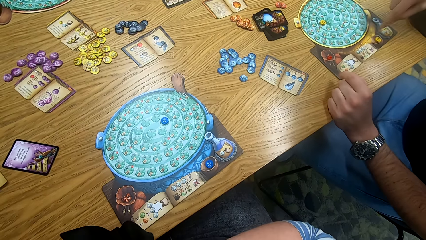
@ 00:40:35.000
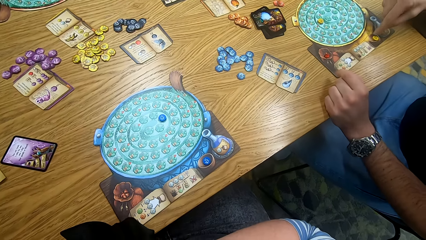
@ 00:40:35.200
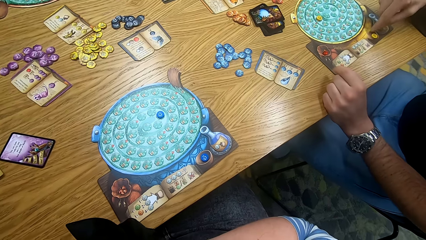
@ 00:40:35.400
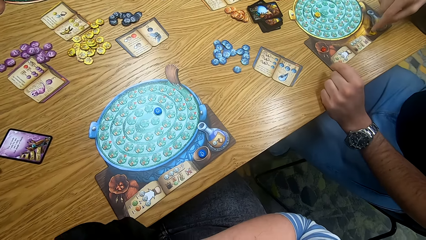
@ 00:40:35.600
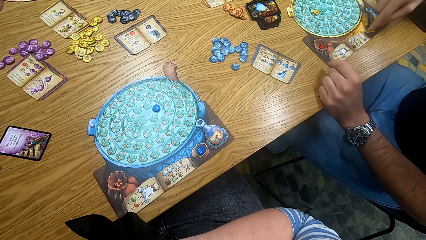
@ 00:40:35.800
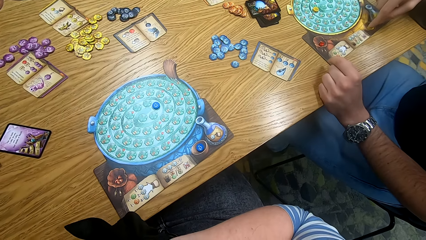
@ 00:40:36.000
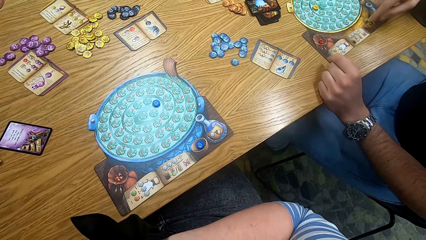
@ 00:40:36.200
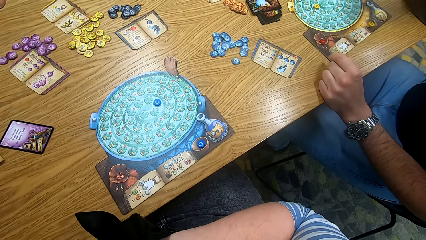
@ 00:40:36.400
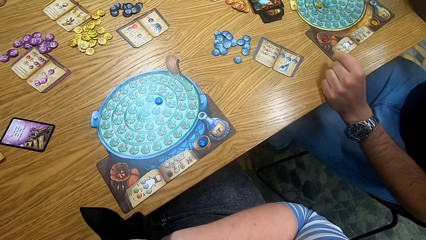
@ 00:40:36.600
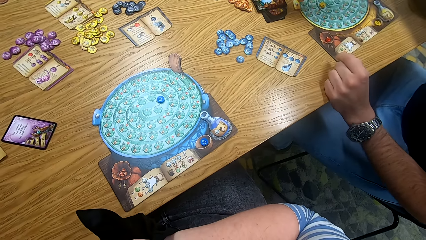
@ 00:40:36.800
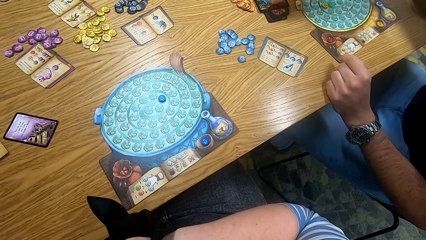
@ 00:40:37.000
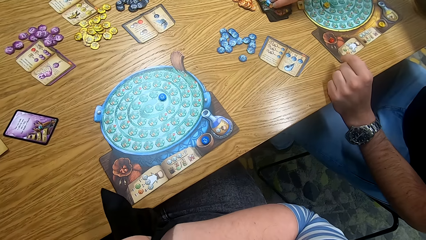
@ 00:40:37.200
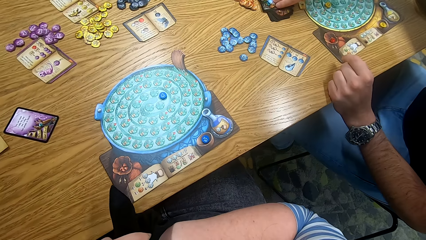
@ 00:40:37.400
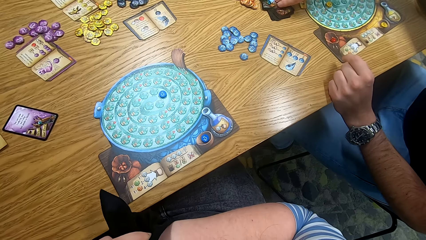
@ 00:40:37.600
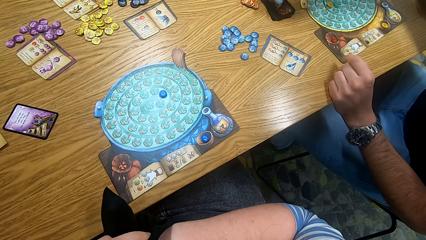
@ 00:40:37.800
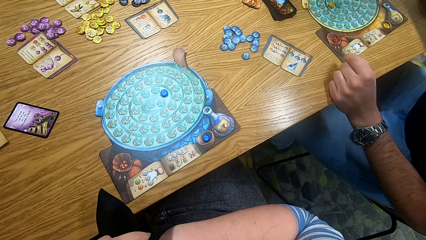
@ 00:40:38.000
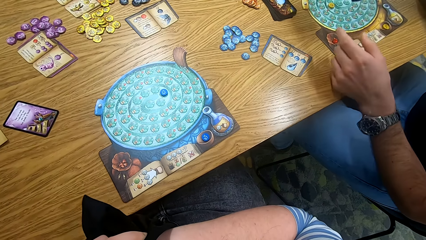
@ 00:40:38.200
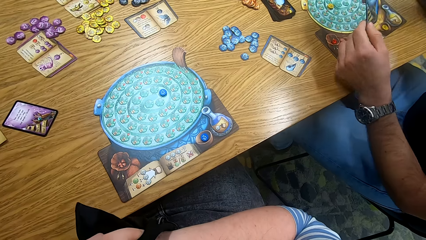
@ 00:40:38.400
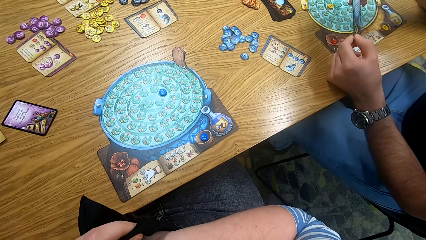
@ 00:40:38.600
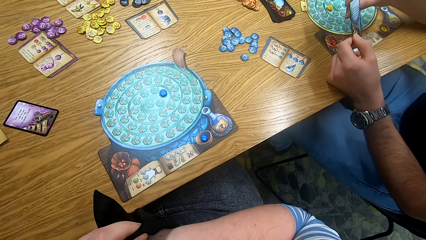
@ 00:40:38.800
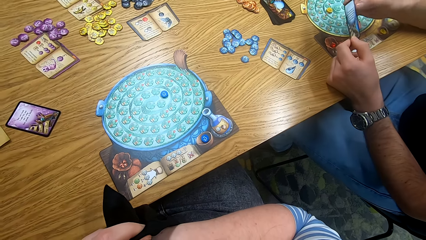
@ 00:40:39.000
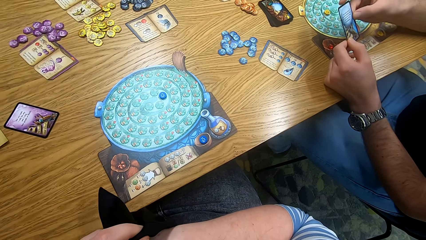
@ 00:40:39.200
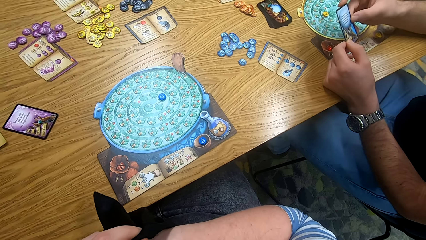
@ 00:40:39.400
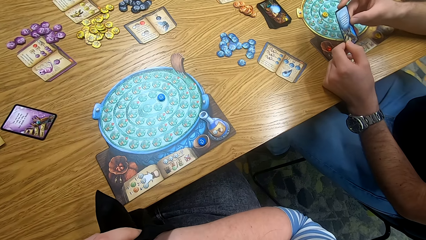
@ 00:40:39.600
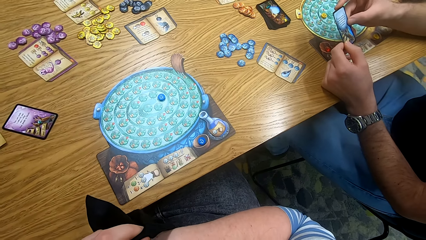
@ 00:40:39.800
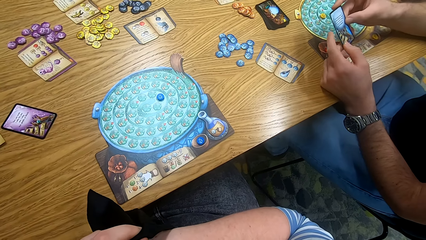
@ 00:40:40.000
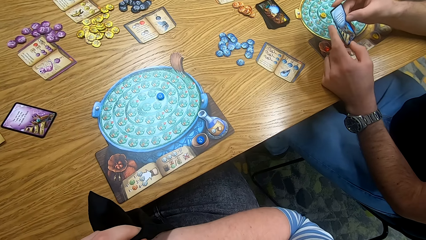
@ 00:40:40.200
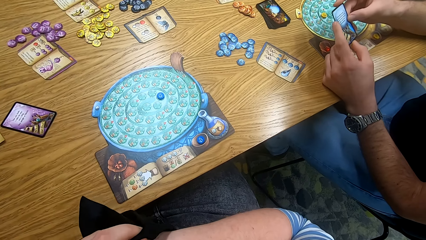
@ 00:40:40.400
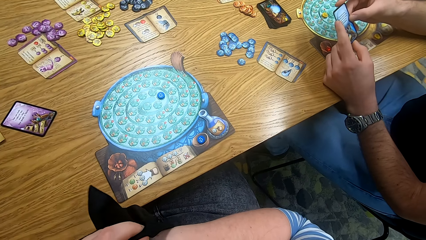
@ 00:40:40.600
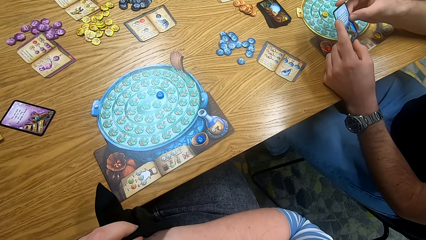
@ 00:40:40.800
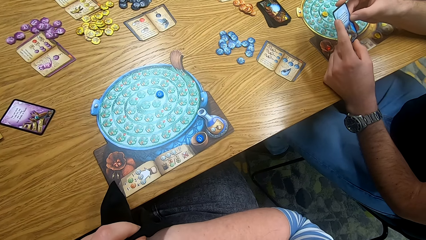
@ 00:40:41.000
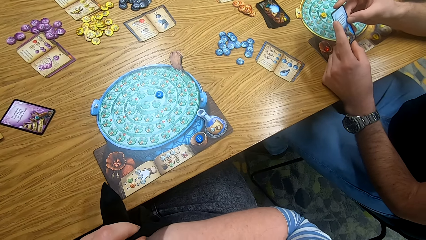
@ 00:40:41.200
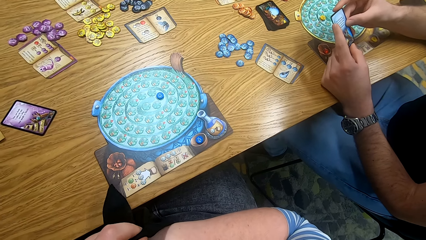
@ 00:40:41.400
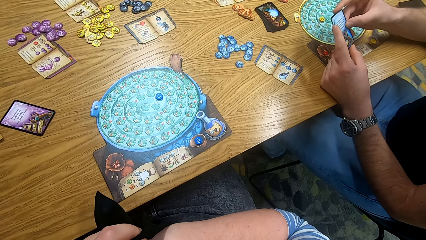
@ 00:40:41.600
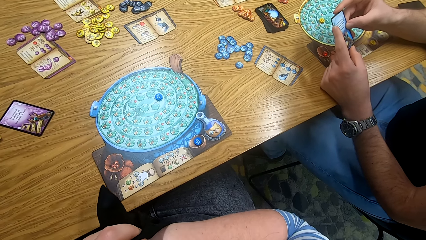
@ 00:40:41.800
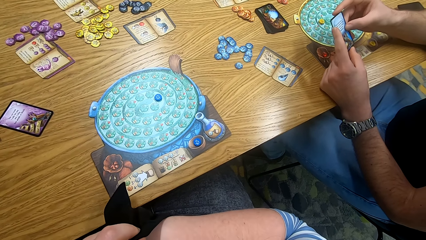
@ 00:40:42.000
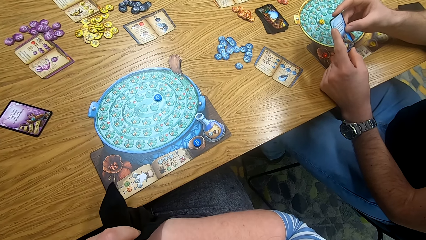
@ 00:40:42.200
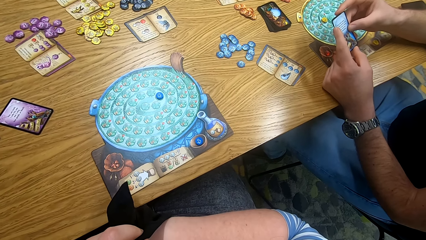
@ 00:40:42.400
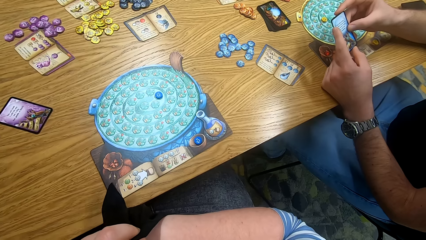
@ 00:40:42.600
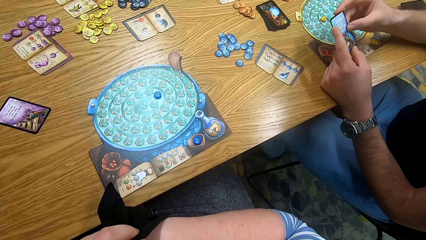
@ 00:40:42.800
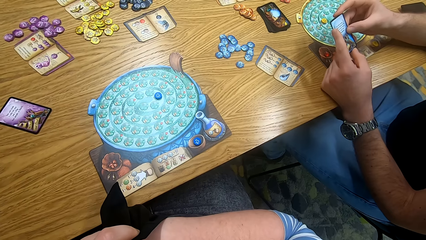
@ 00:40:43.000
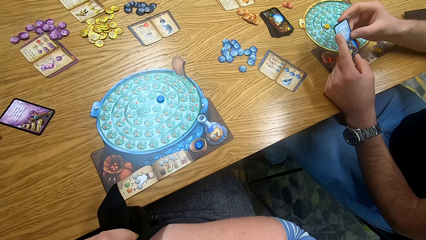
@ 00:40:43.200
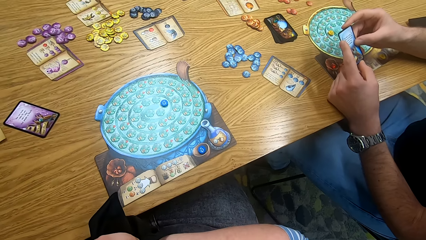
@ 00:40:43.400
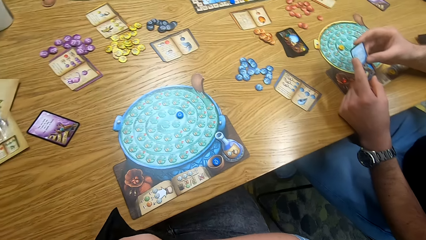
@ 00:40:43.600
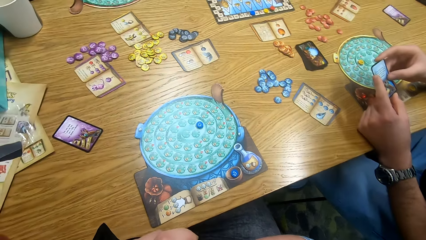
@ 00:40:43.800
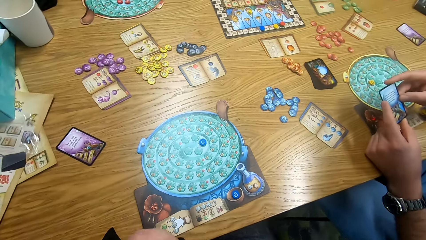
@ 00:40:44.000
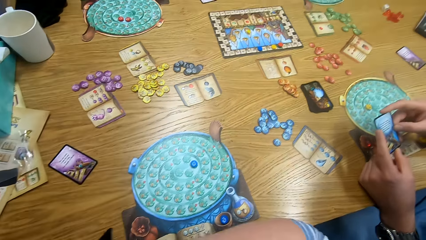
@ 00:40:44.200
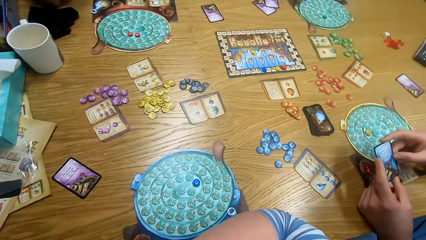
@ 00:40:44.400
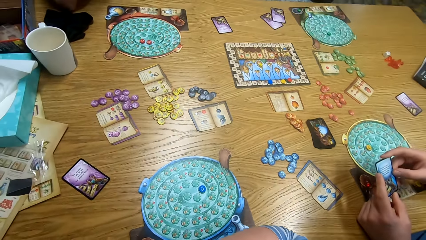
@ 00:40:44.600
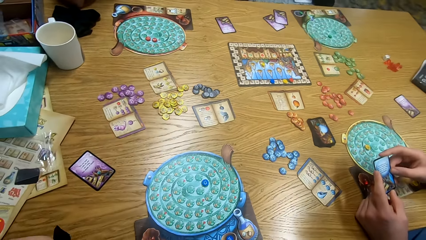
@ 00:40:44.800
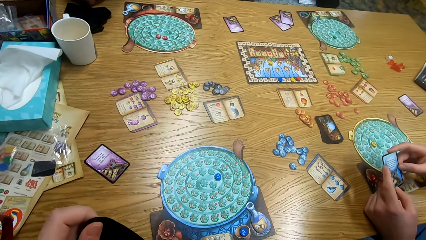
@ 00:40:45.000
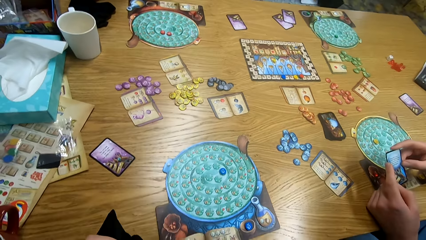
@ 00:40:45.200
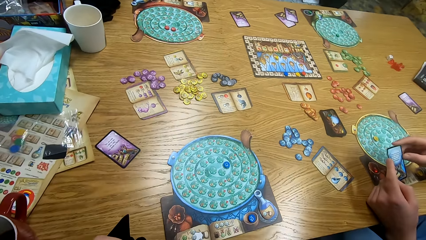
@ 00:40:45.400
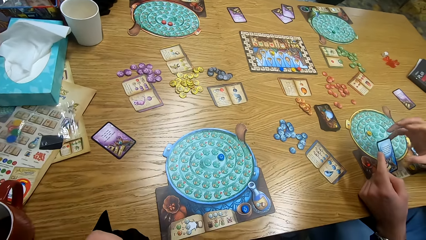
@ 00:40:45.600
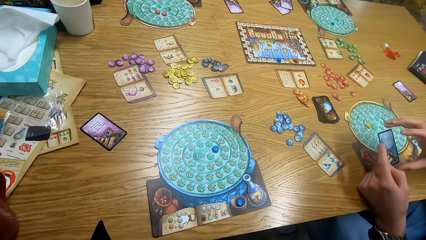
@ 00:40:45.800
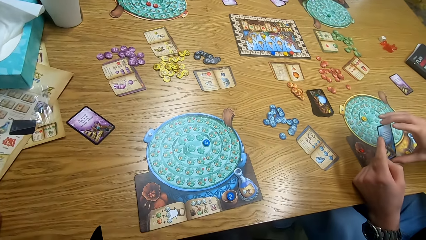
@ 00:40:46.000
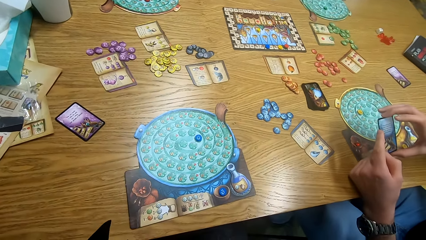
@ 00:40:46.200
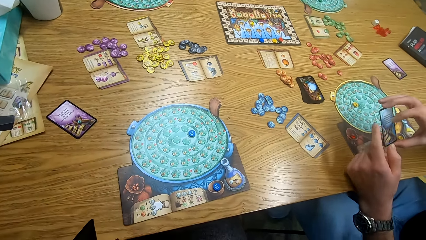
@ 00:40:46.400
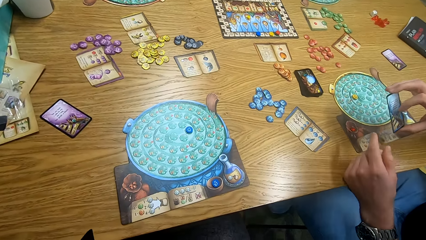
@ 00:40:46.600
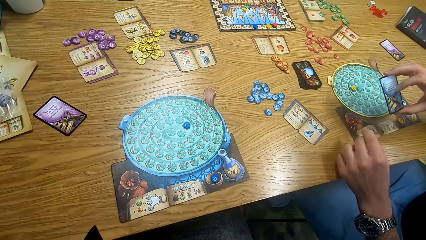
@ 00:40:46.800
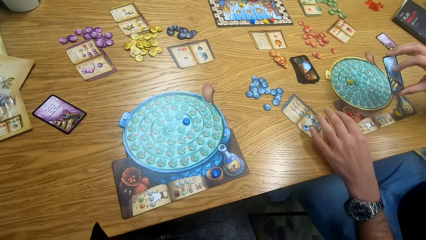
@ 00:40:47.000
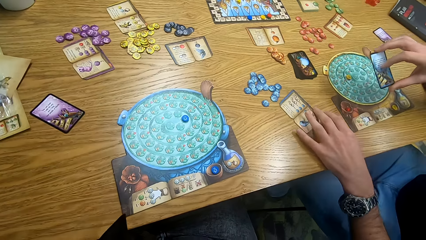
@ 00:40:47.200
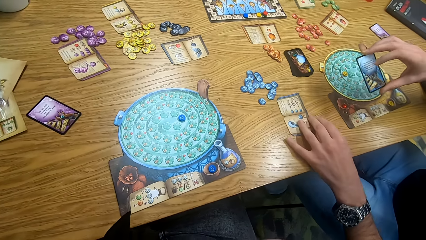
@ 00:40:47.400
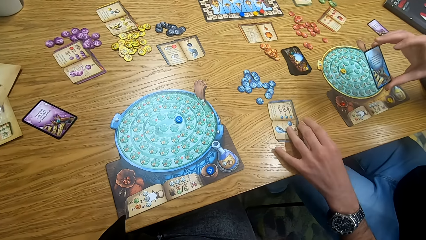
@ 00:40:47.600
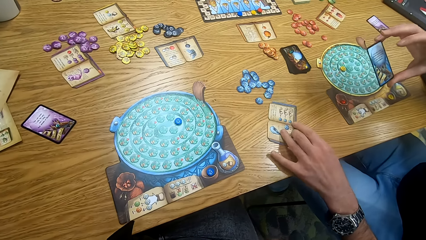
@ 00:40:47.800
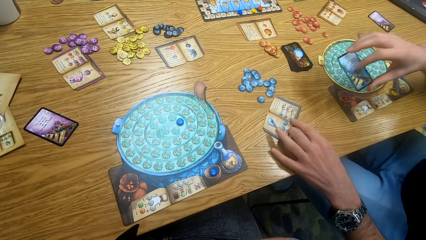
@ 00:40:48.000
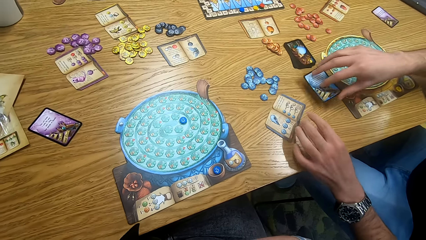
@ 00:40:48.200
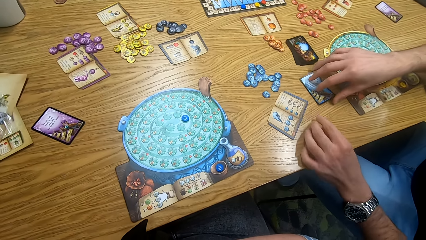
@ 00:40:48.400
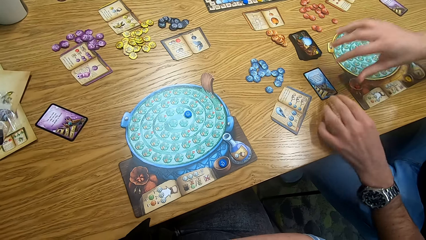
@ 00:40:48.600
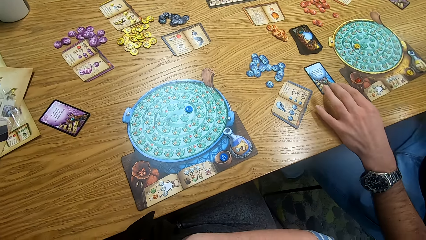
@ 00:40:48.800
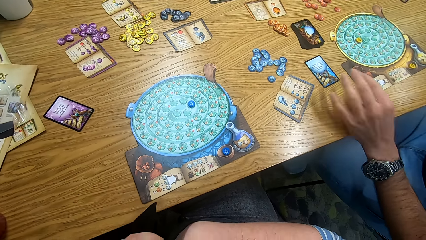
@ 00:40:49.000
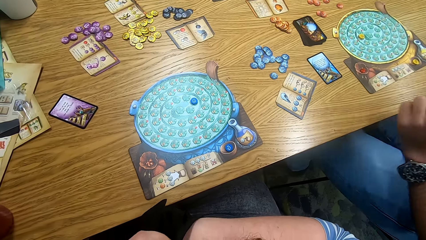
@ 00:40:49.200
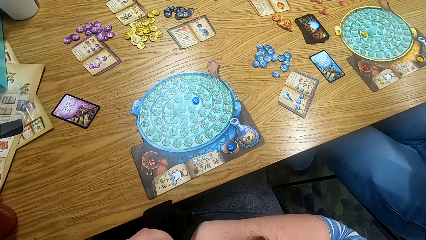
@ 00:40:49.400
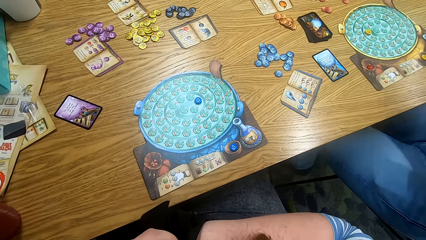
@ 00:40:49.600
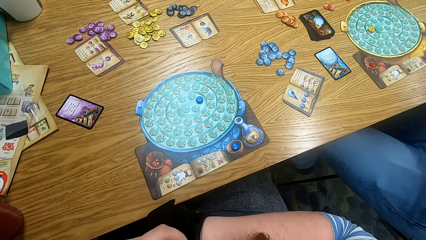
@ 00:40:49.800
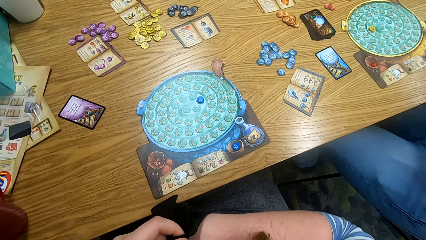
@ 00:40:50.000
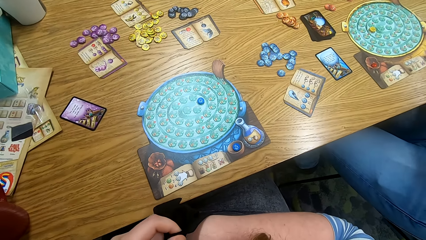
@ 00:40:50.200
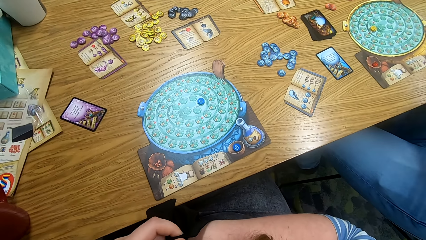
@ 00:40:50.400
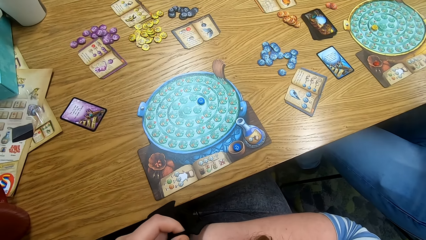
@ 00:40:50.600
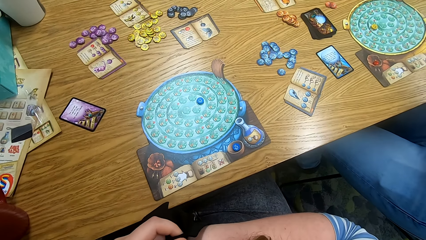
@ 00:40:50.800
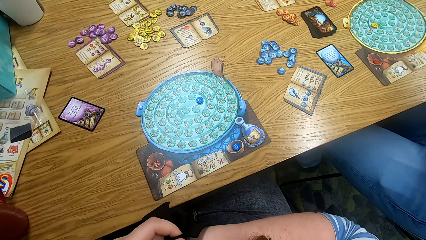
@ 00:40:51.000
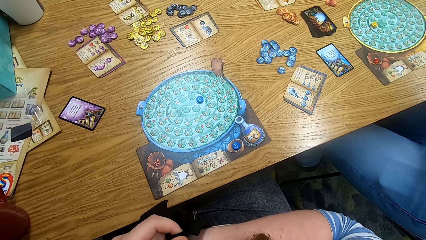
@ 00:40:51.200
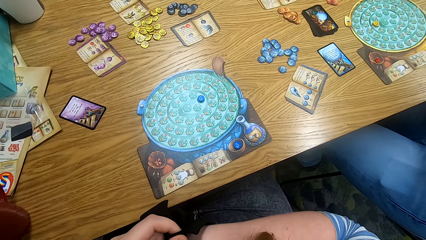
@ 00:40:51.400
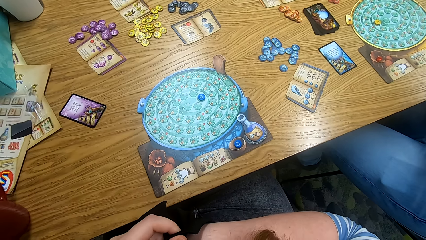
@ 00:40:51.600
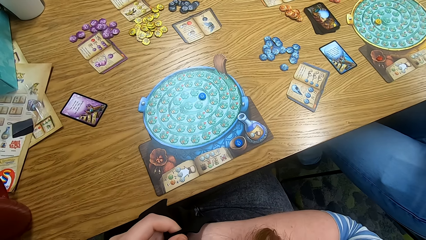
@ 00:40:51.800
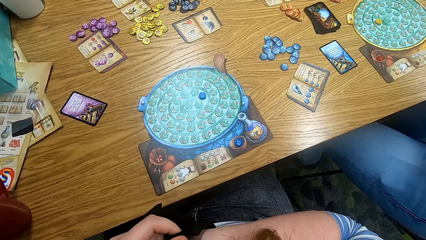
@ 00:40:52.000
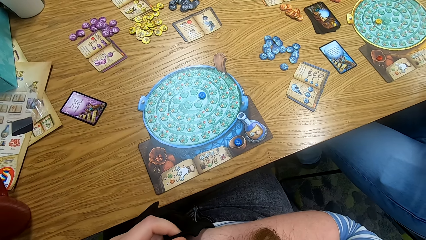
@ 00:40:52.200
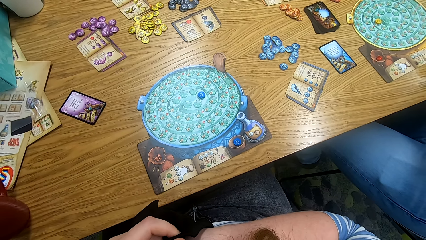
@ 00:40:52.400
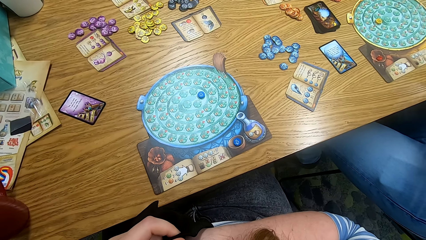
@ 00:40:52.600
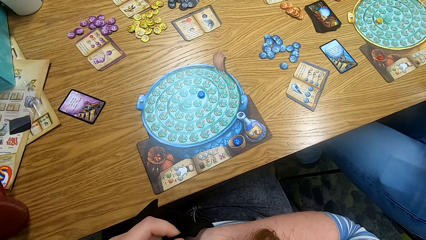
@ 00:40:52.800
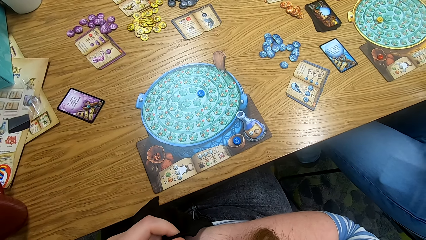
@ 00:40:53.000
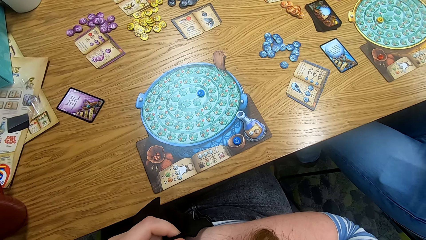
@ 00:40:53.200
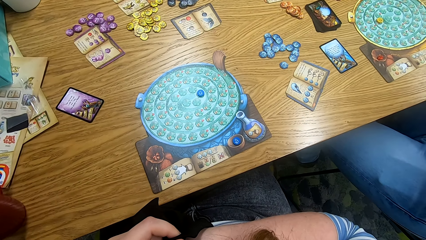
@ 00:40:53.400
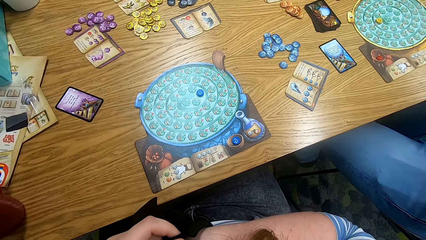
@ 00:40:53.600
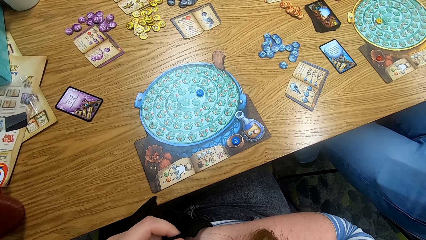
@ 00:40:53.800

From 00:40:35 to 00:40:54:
A man touches the token on the board. The man picks a card from the table. The man pushes a book. The man places the card on the table.
